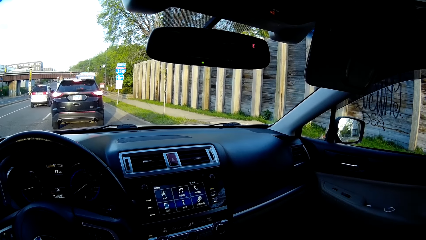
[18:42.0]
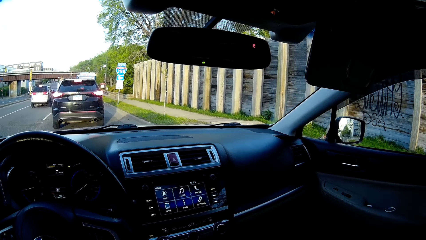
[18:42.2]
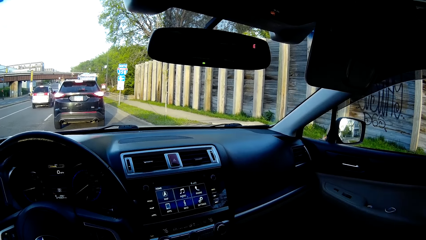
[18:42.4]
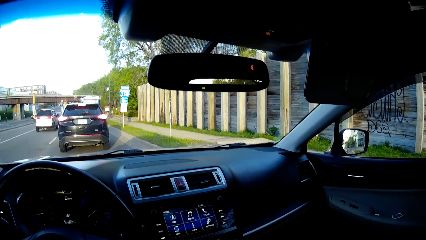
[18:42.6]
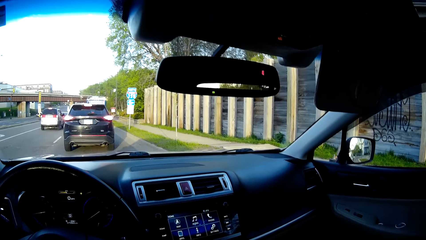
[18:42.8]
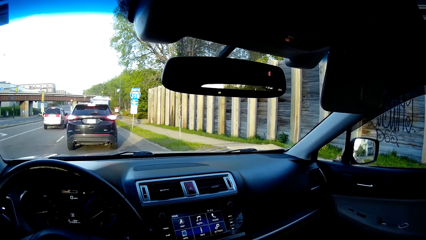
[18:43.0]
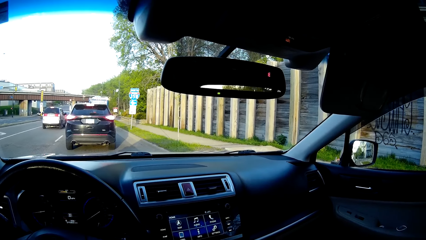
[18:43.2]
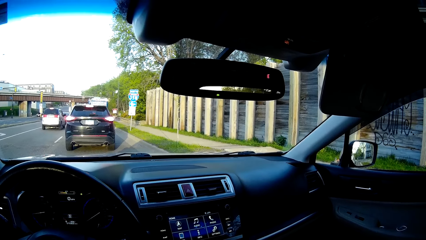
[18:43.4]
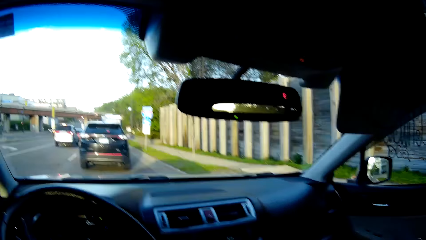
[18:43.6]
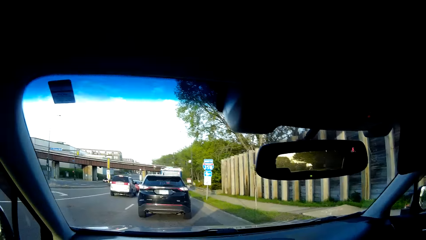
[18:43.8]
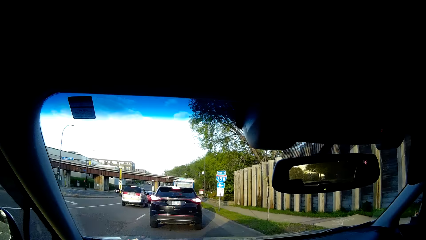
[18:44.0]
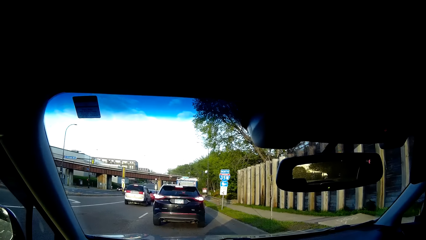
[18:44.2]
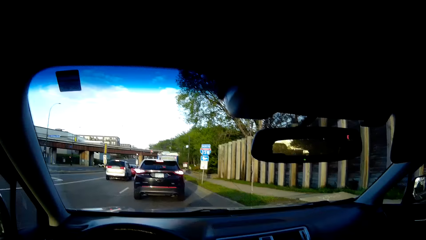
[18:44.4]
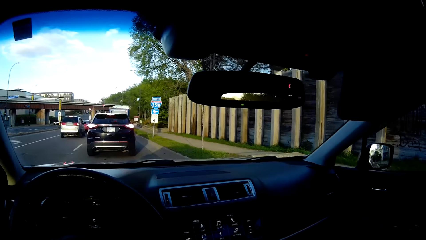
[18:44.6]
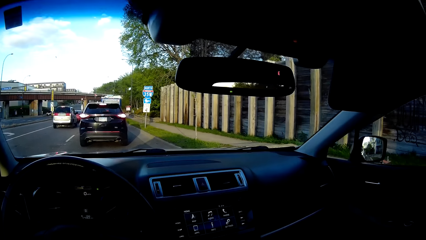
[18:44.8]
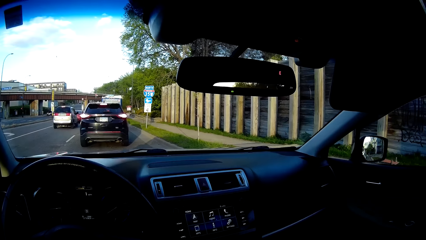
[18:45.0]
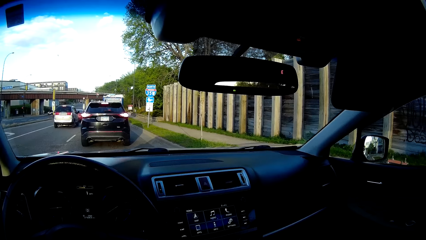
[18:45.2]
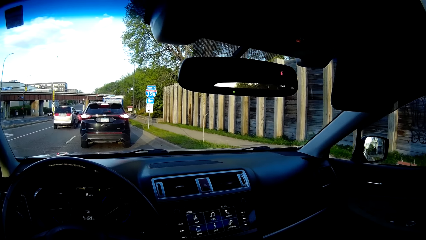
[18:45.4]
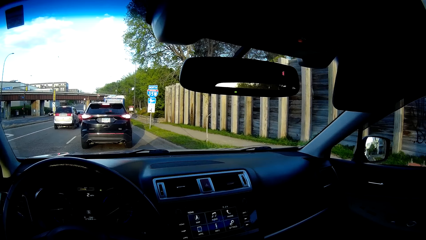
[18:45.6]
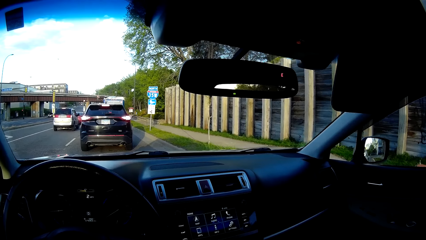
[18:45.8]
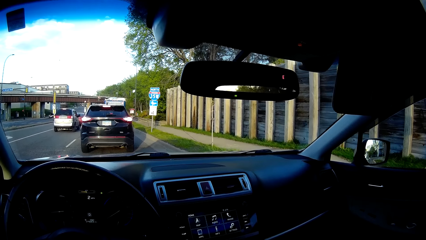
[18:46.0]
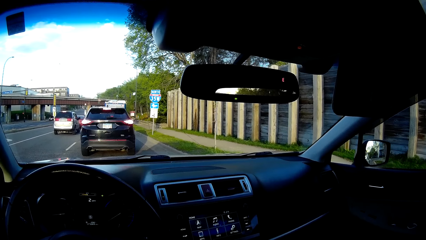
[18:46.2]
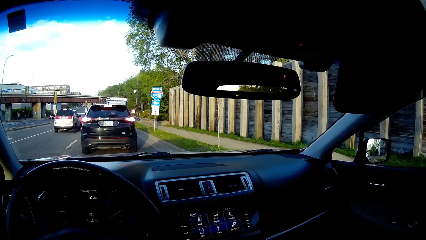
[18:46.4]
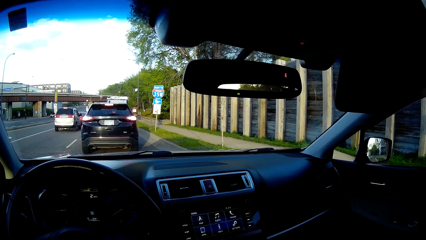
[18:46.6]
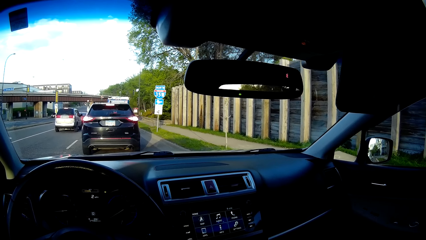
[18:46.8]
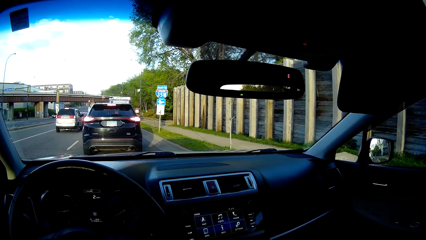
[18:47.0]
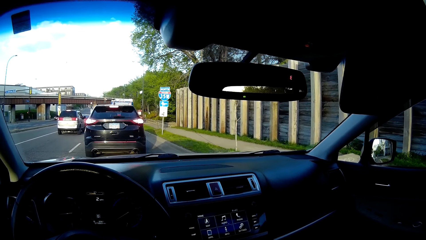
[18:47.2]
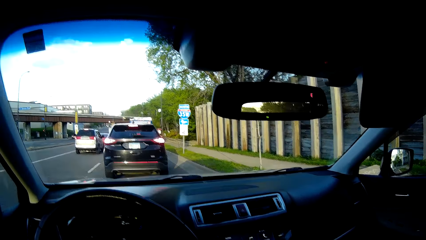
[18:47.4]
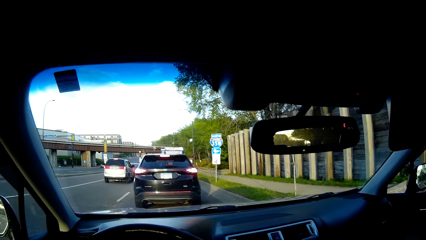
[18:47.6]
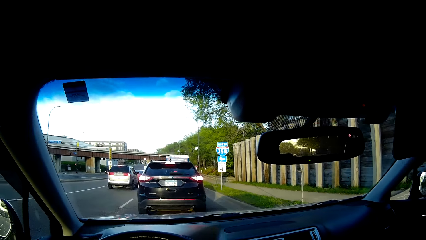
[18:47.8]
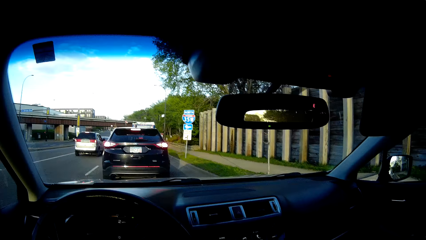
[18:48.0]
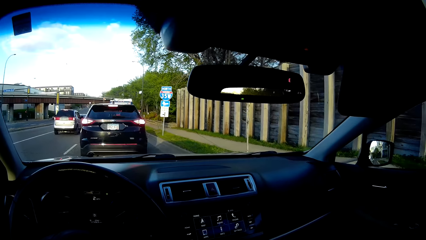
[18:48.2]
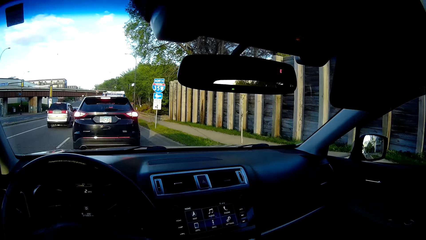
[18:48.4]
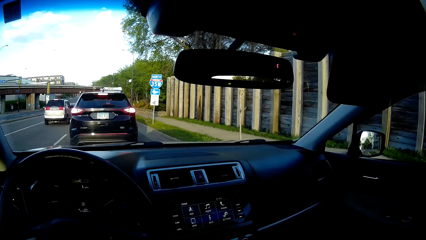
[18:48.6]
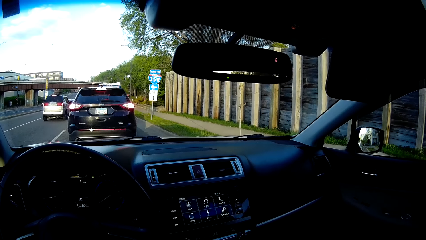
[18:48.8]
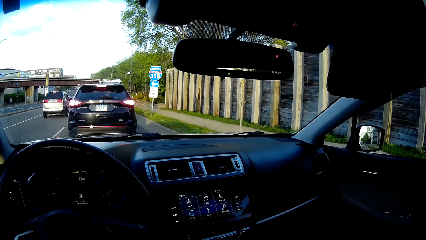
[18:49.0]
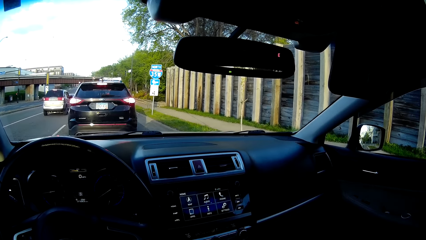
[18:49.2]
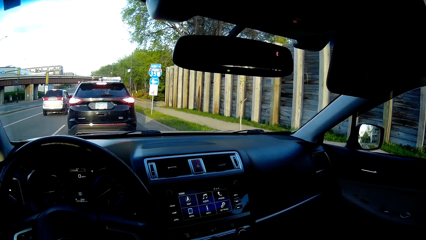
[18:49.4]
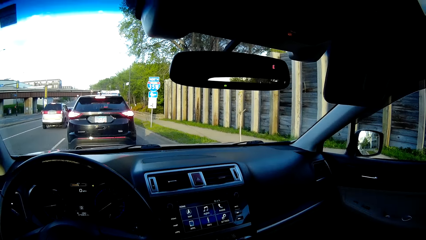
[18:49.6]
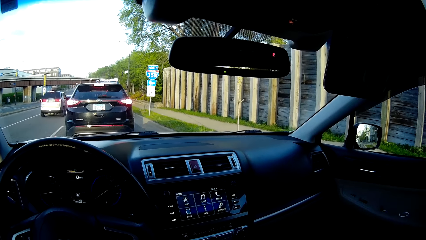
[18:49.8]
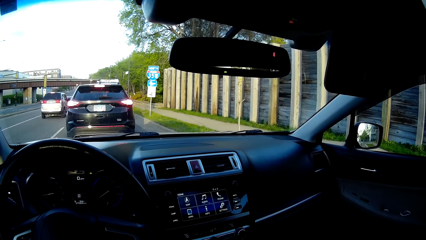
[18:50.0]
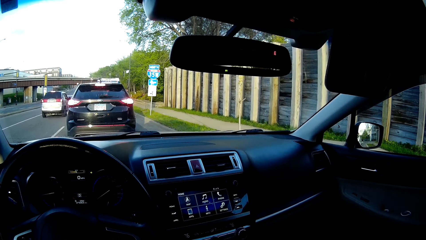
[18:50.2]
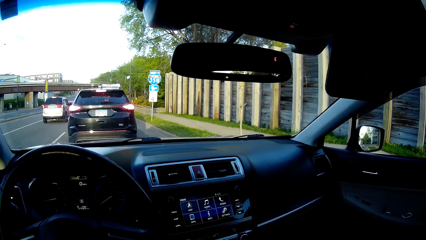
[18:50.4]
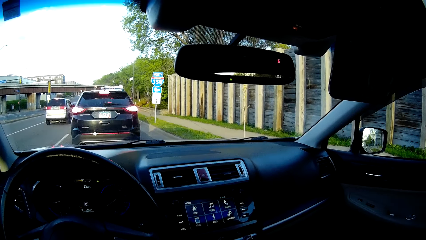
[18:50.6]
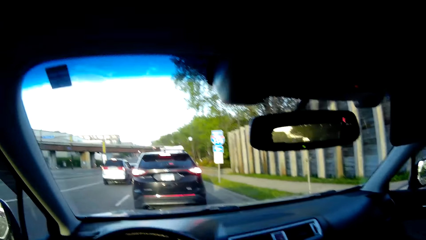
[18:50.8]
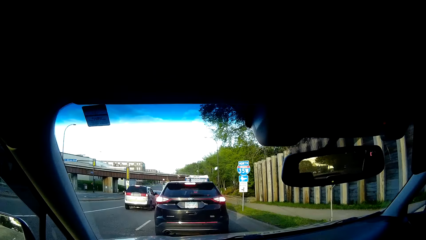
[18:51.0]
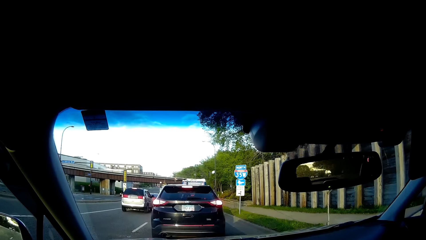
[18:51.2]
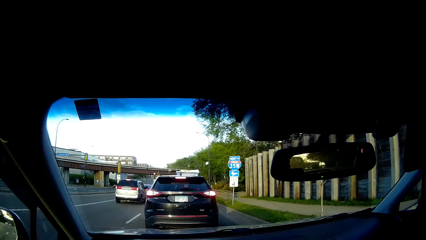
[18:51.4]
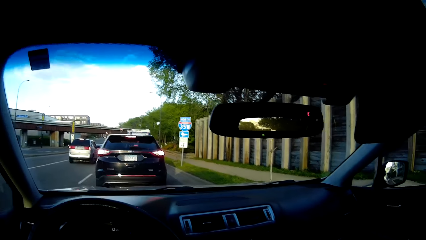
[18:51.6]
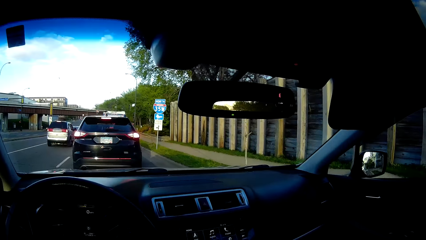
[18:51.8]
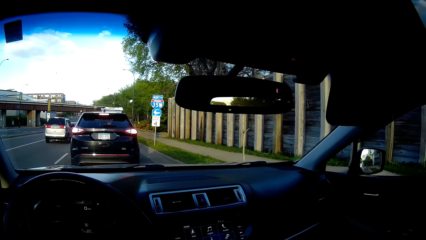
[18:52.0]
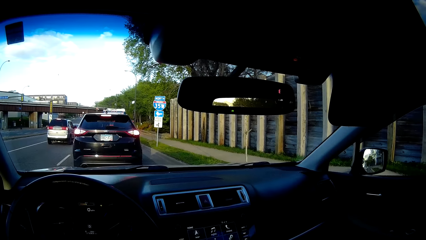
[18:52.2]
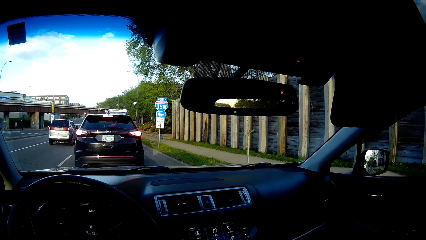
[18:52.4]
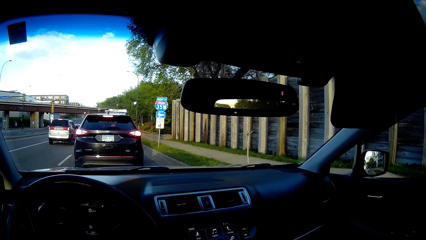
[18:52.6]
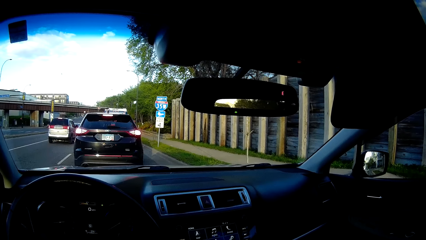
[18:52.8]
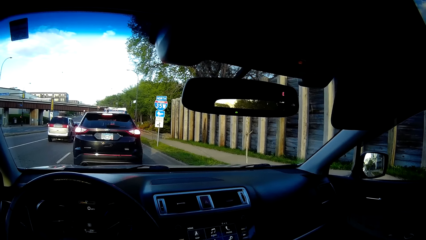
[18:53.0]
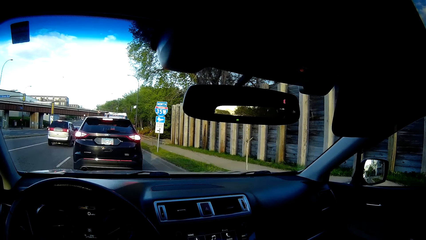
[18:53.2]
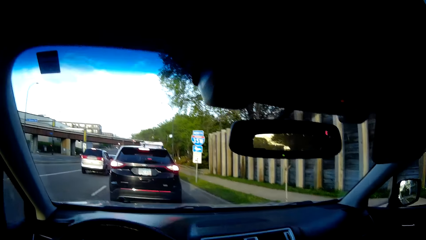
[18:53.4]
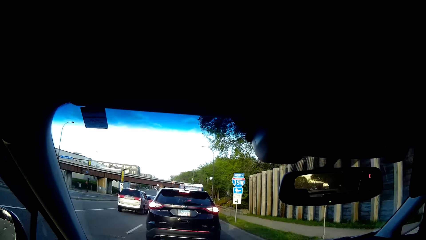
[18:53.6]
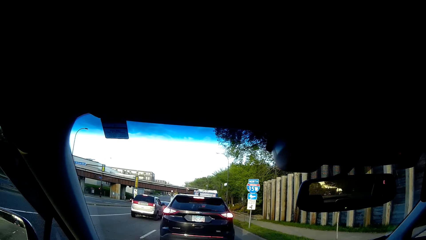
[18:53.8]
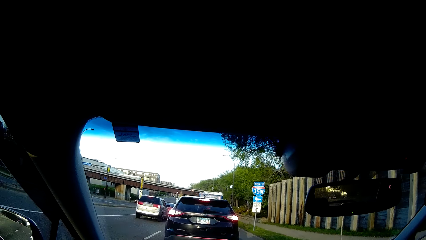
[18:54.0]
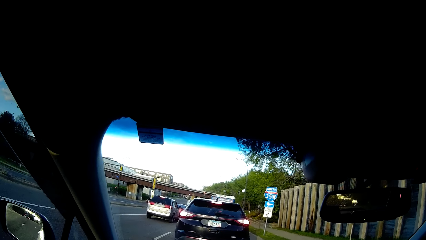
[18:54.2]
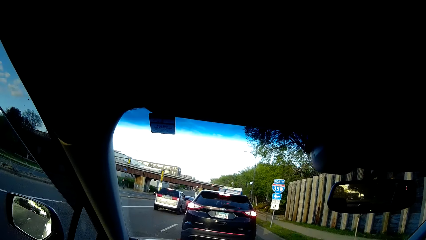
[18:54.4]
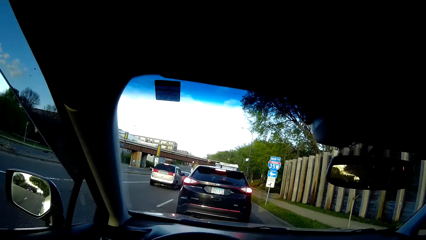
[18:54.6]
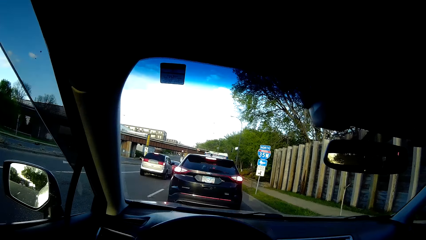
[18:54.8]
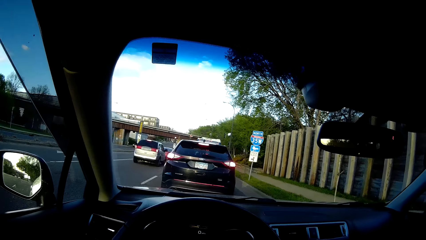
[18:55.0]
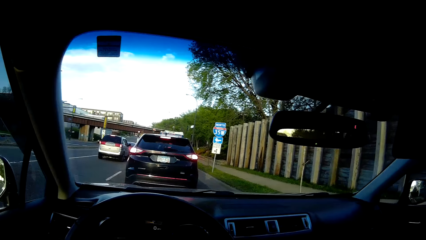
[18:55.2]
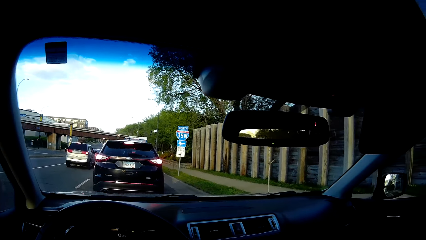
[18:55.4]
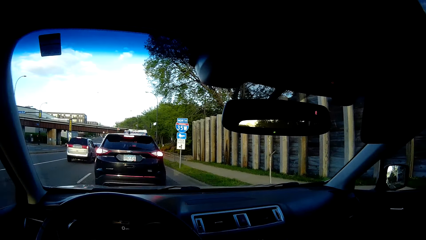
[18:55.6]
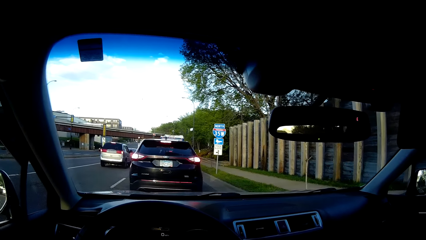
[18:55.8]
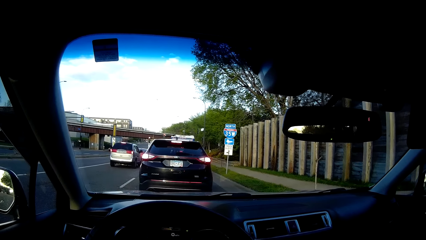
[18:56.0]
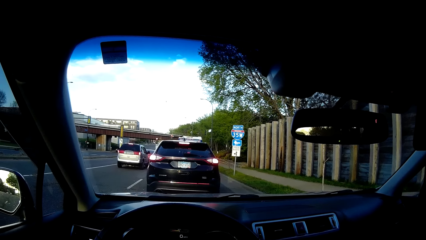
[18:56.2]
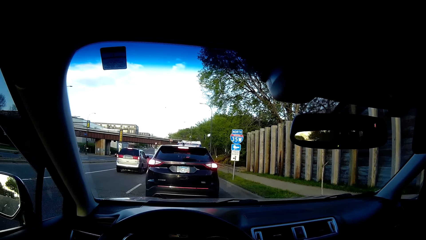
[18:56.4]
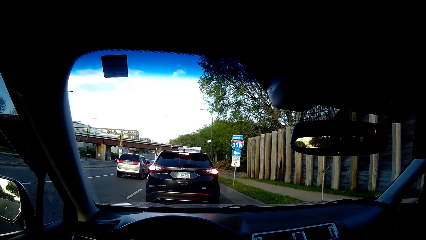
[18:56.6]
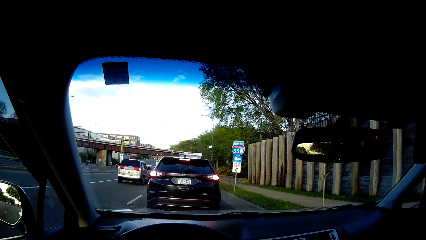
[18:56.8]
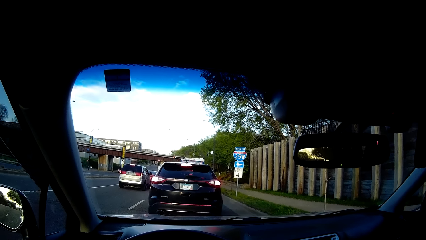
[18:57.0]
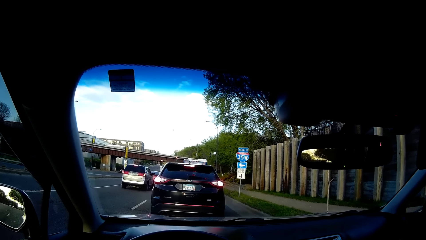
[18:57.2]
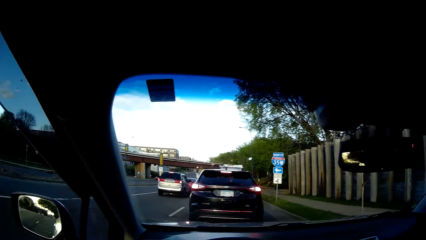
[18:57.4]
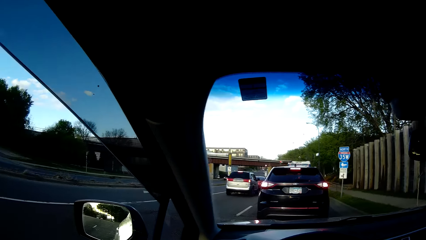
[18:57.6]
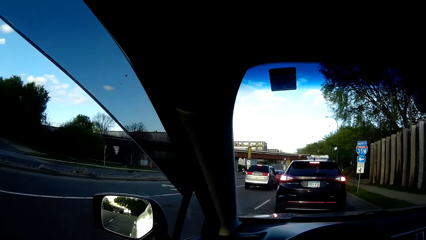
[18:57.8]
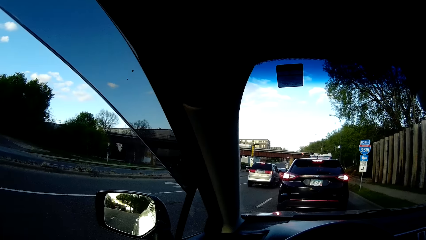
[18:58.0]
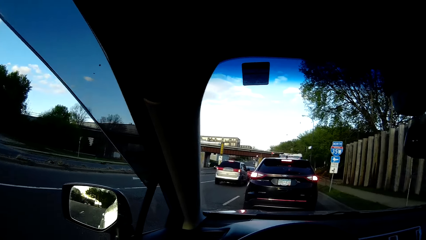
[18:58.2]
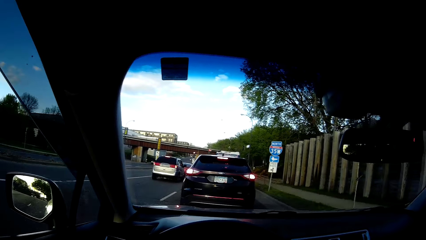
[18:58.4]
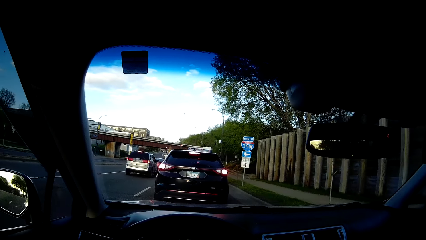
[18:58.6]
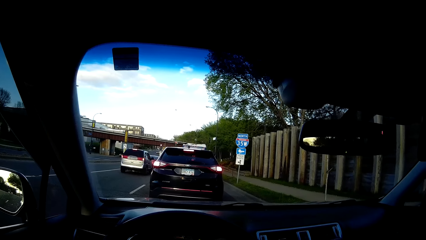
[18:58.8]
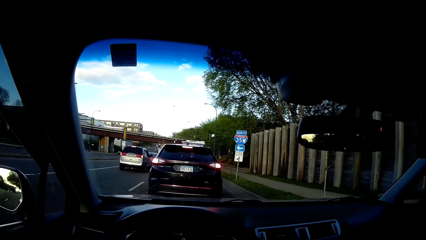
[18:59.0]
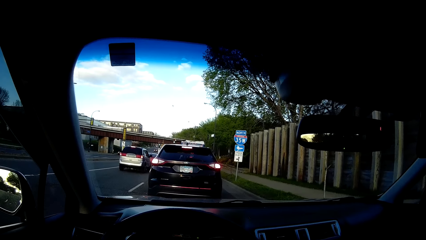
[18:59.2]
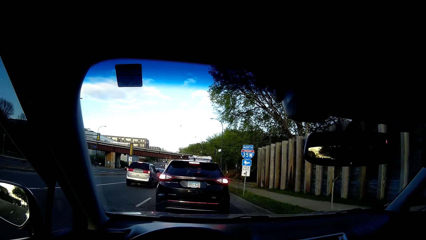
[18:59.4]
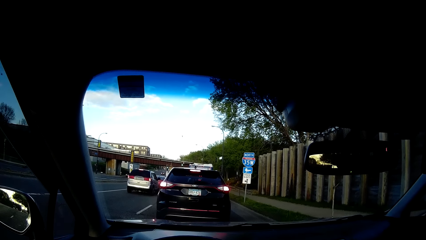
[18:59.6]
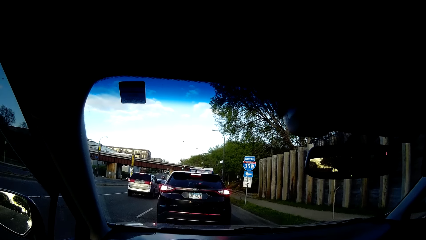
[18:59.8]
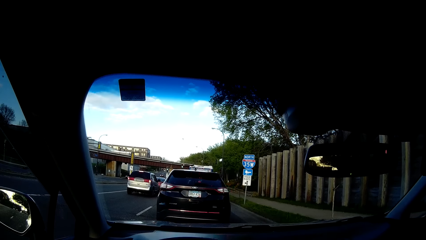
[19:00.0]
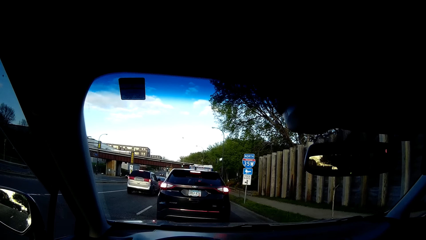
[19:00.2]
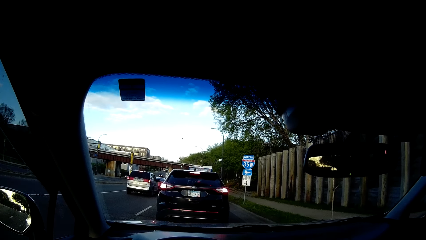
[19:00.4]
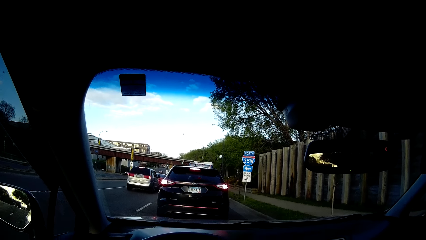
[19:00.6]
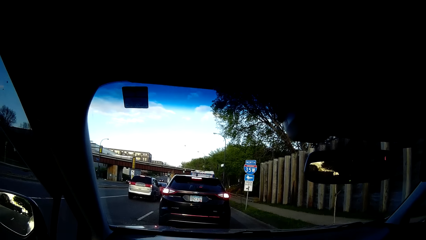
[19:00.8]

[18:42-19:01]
The camera wearer stops the car and looks around.
